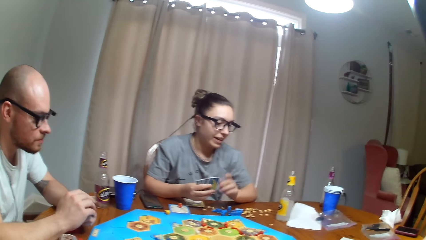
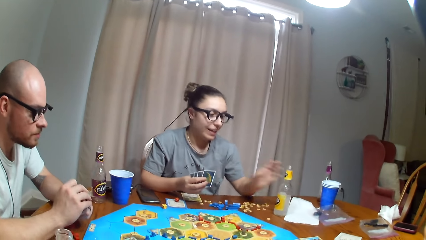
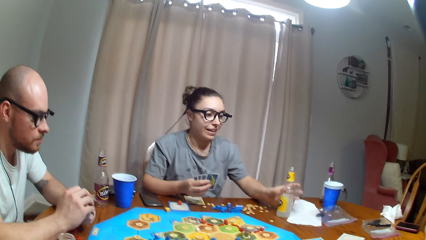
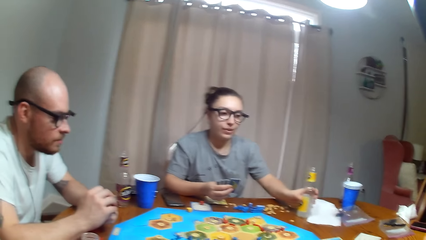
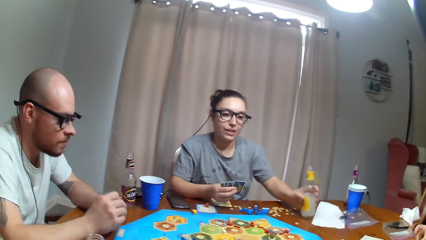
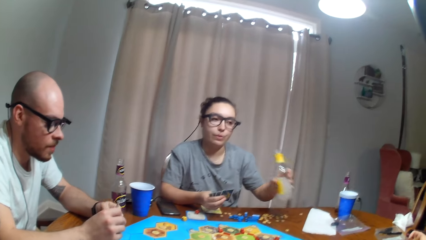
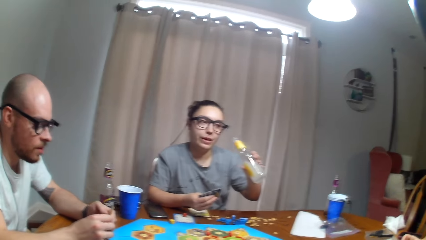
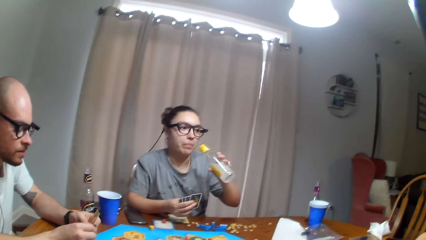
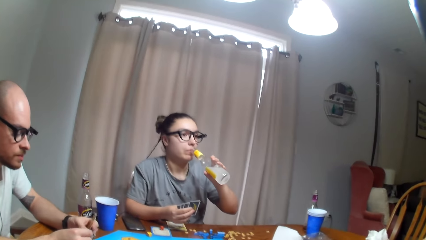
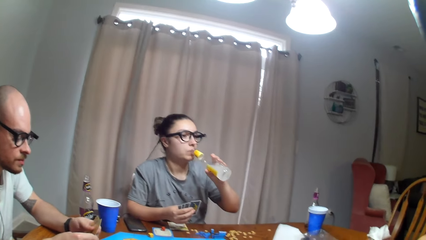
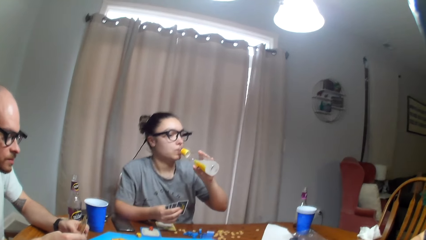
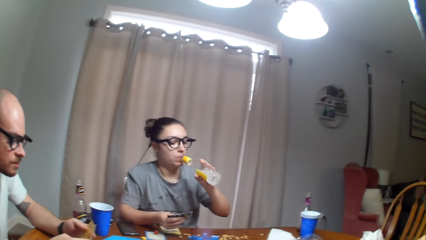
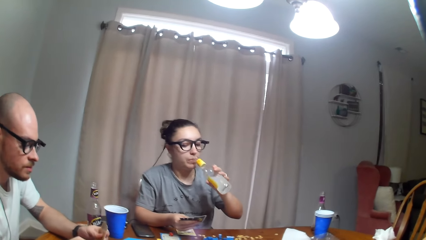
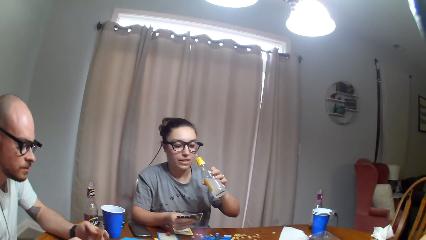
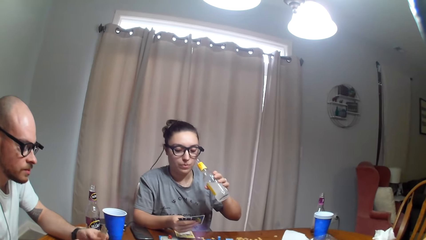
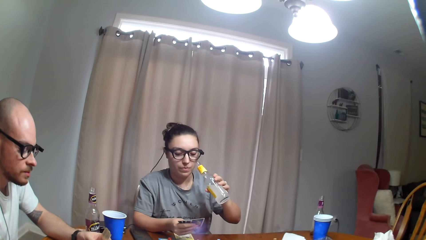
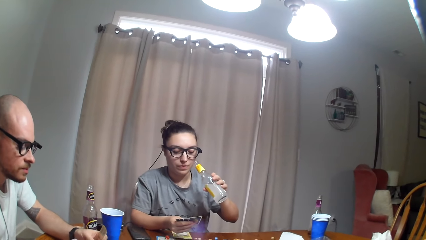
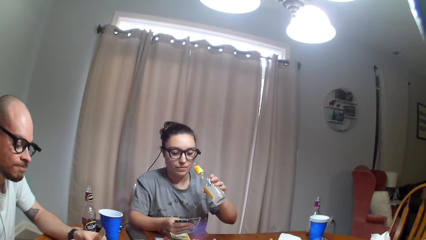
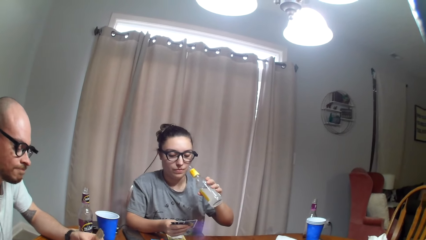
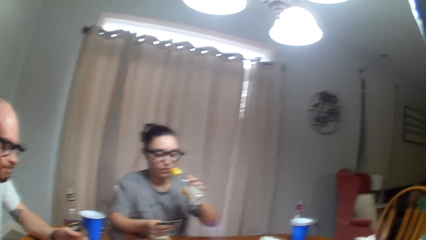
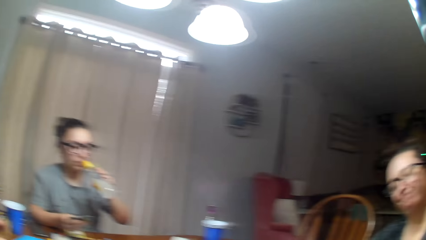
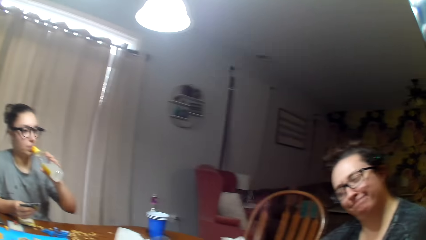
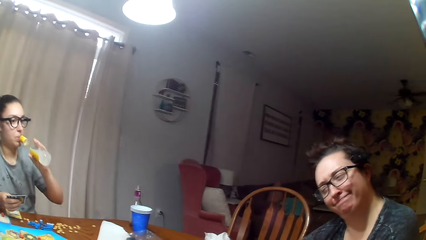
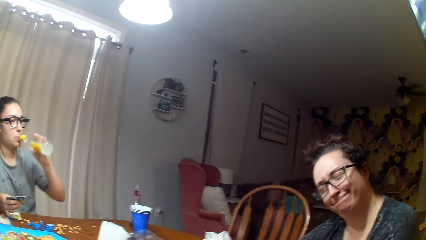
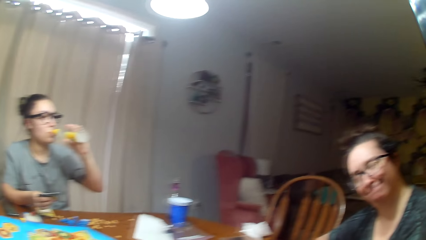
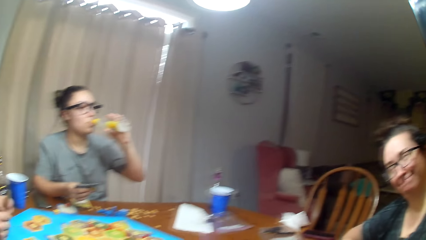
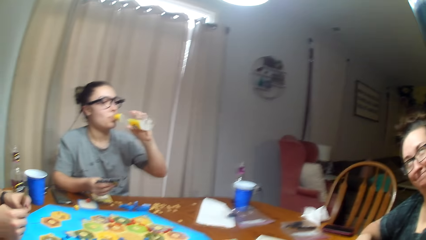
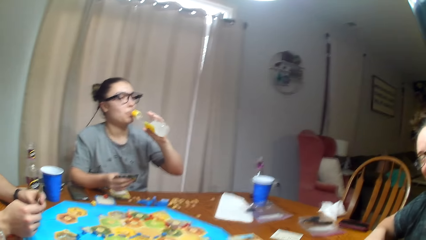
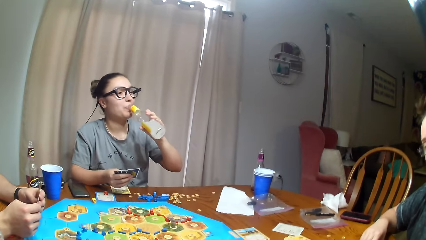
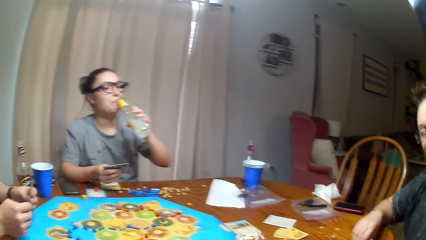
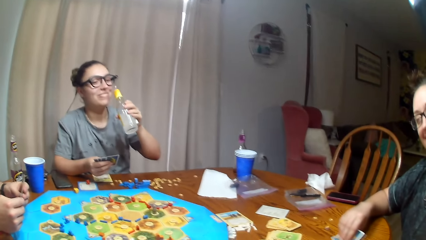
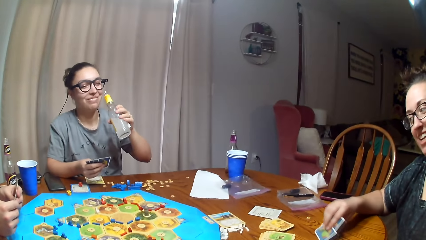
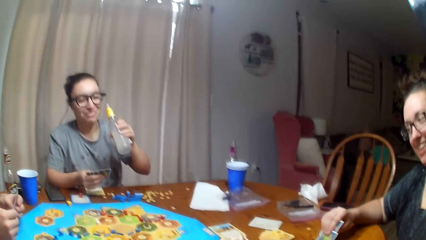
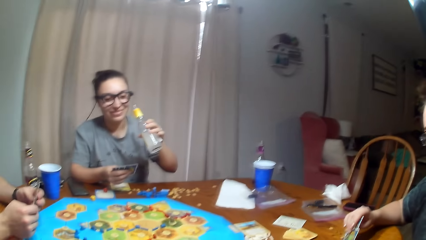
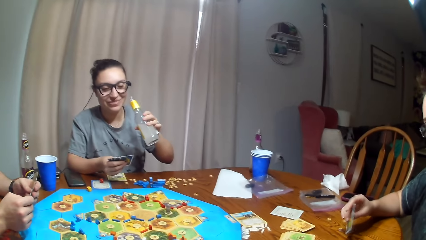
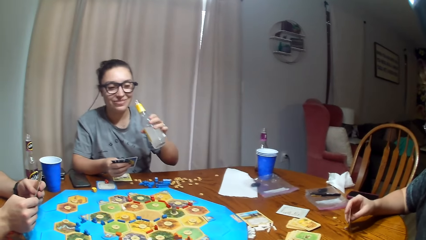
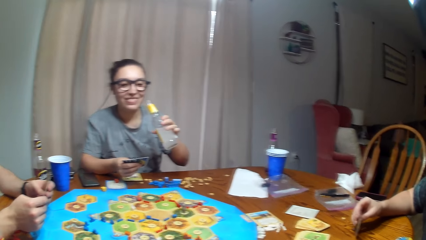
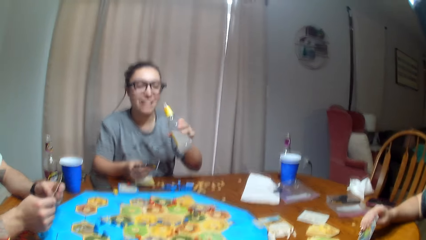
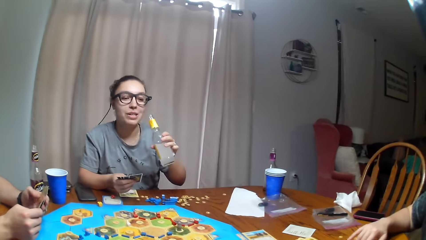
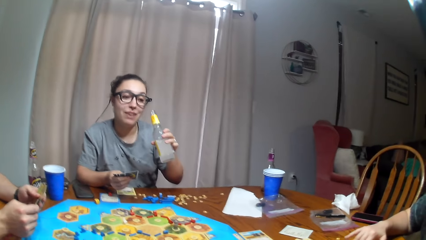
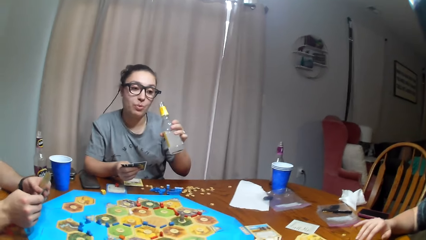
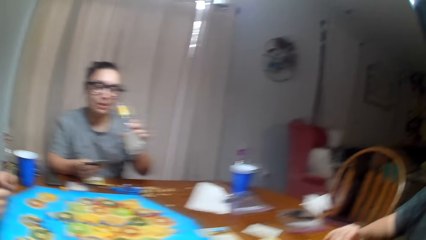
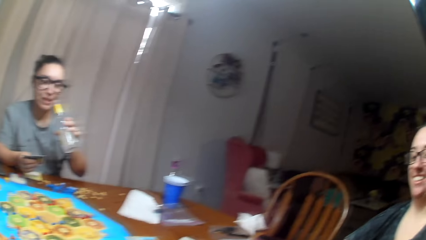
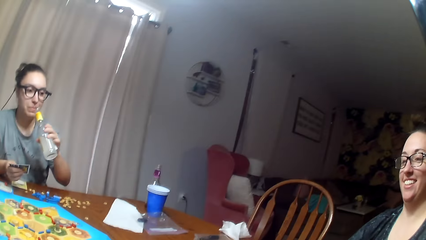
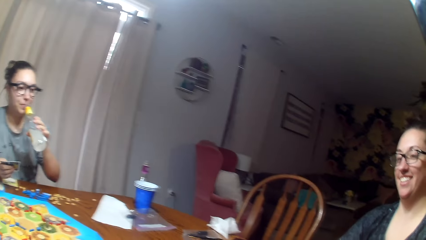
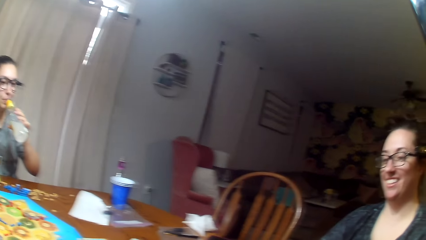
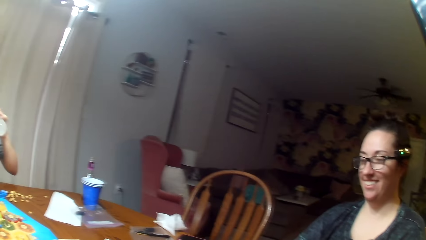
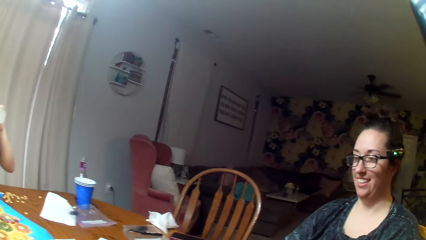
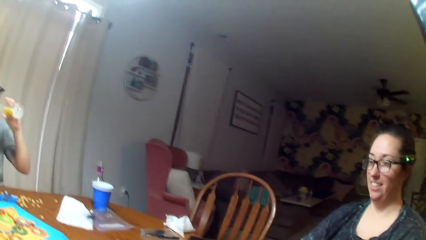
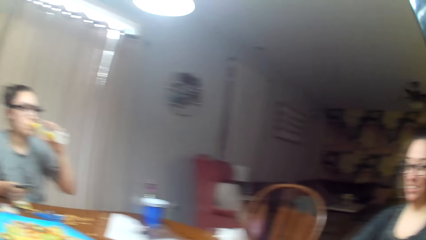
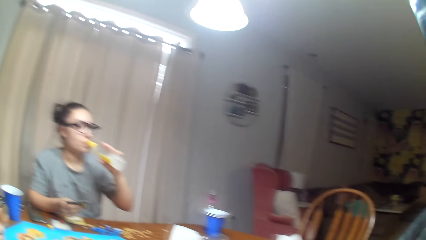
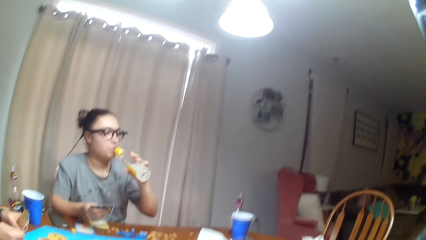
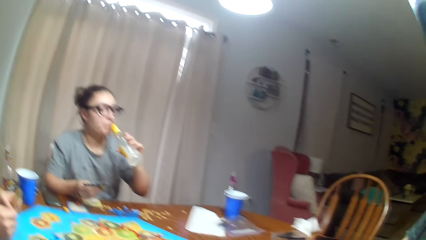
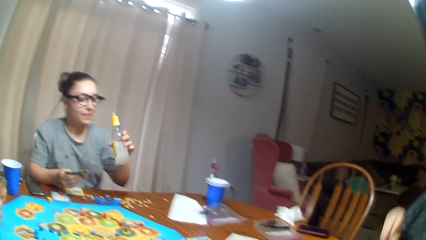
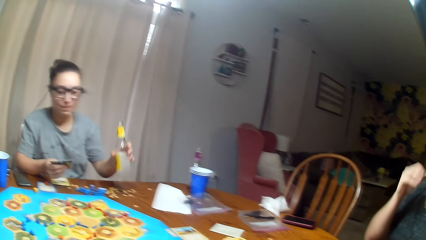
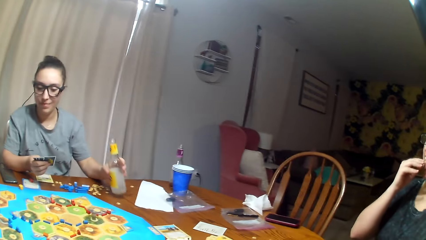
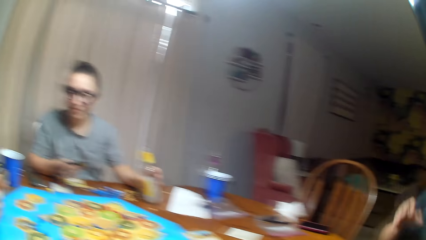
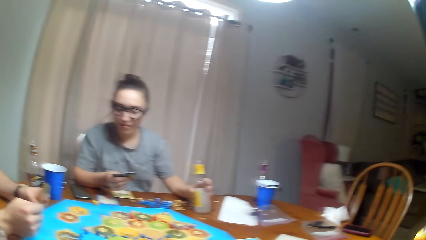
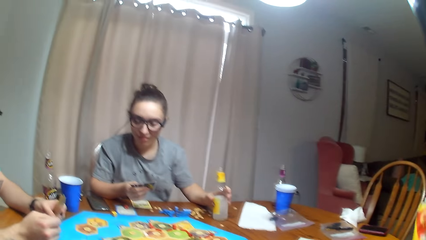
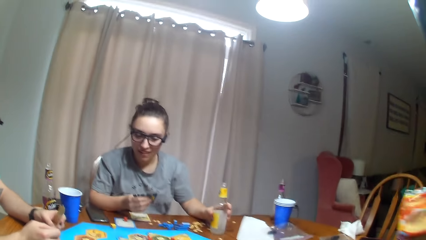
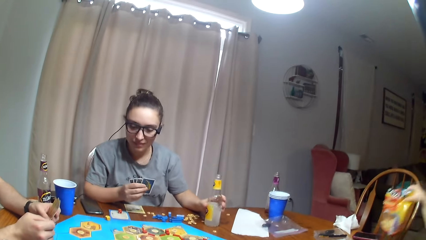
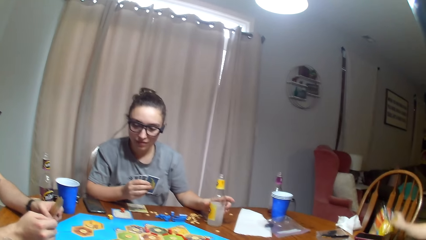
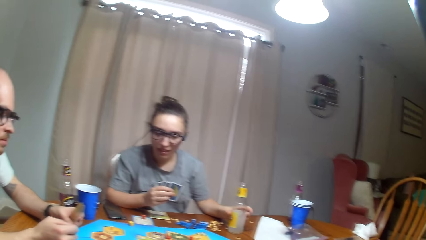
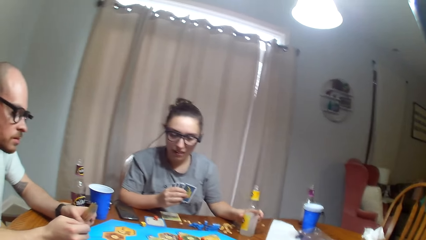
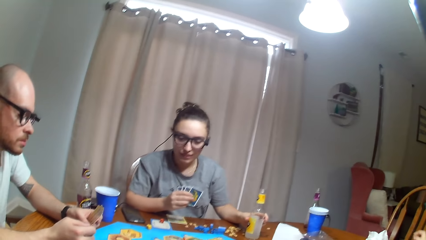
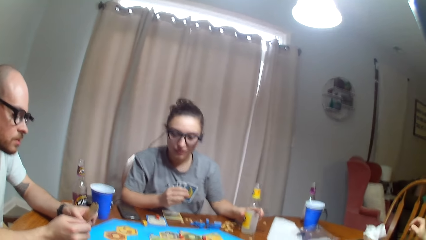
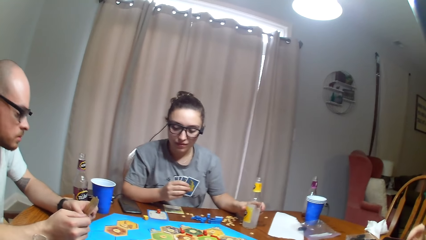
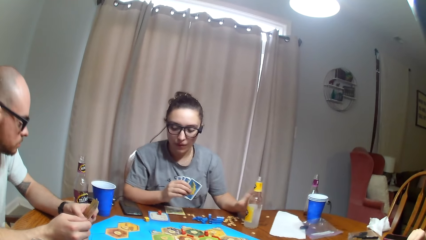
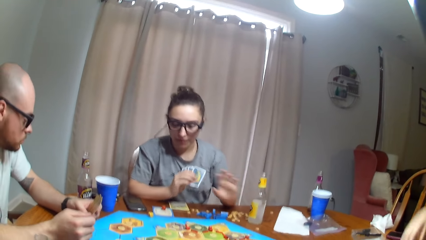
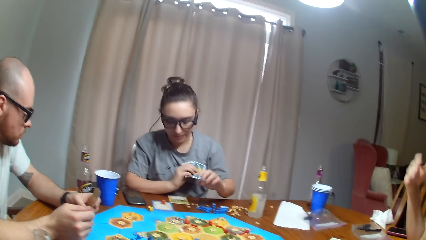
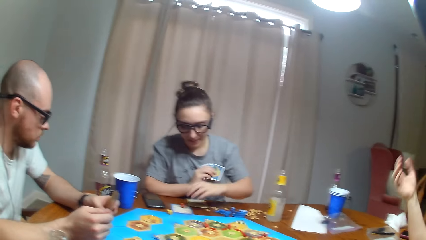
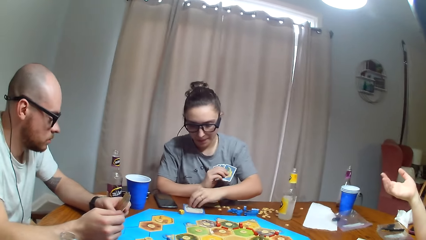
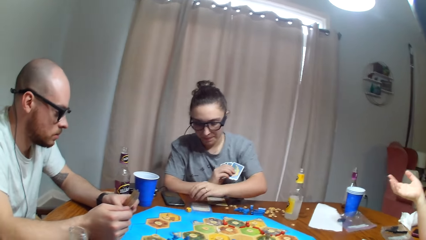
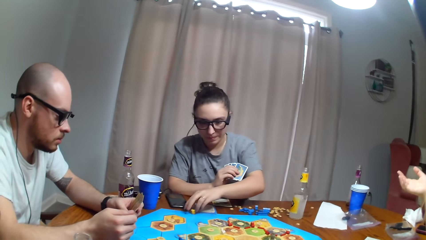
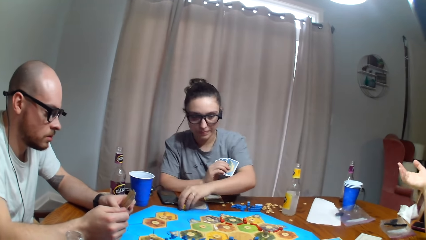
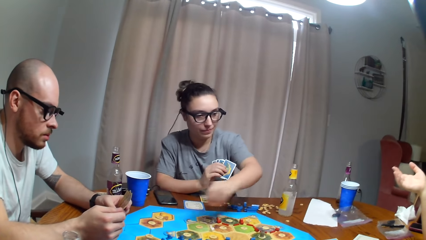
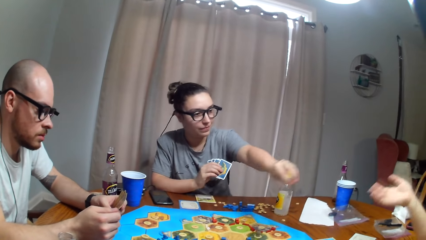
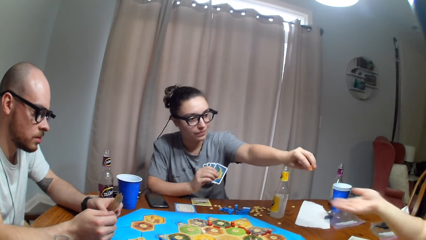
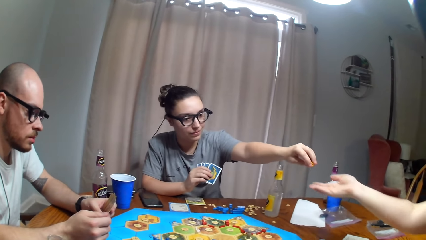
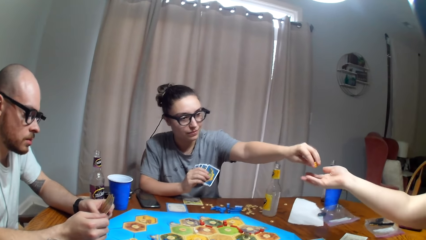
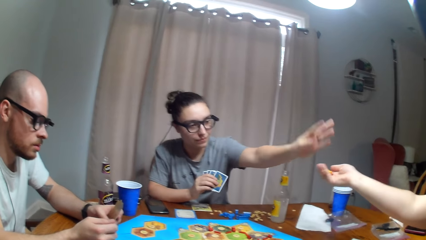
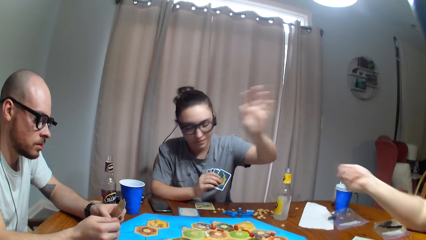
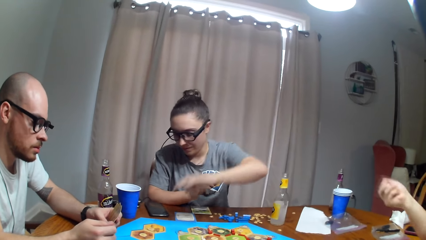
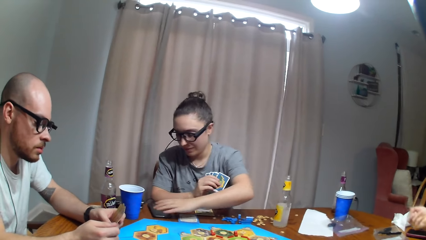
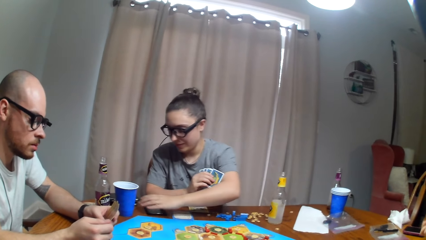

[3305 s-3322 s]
A woman picks up the soda from the table. The woman drinks the soda. A man looks at the cards. The camera wearer dialogues to the man, another woman and the first woman. The other woman picks up the card on the table. The other woman touches the face. The first woman puts the soda on the table. The other woman dialogues to the first woman. The camera wearer moves the chips. The first woman picks up the dice. The first woman gives the other woman the dice. The other woman takes the dice.
